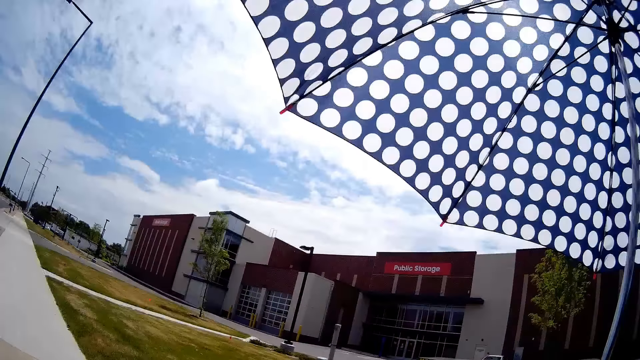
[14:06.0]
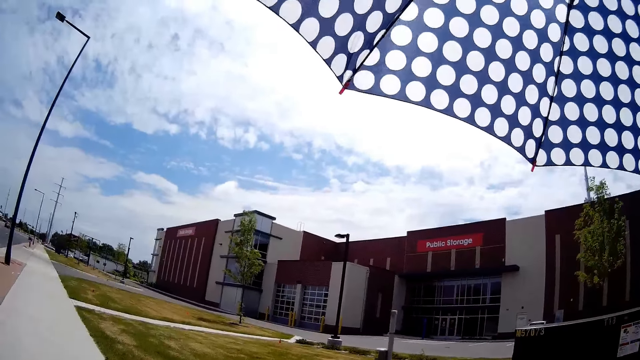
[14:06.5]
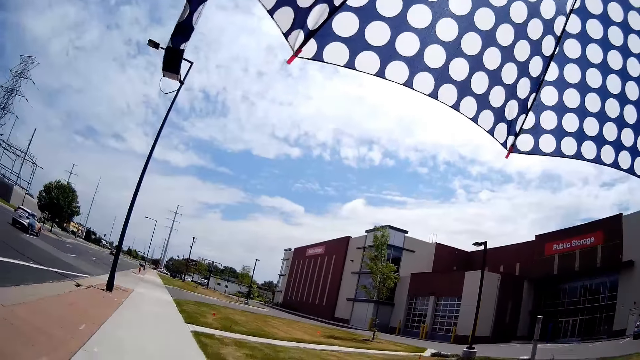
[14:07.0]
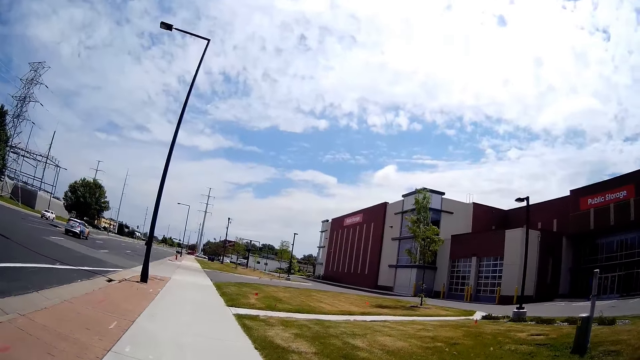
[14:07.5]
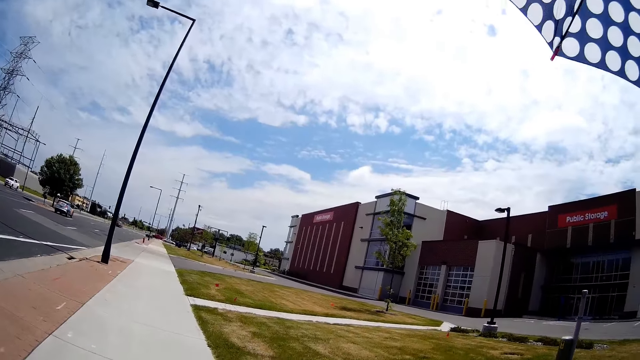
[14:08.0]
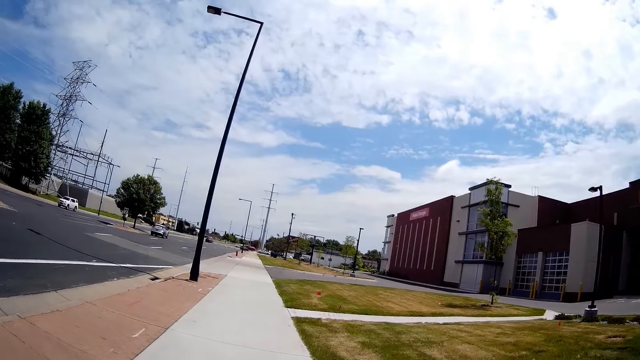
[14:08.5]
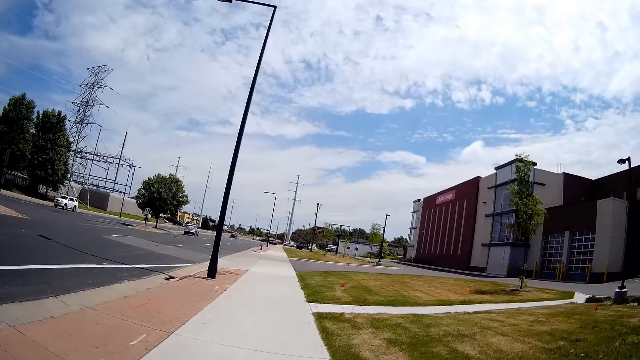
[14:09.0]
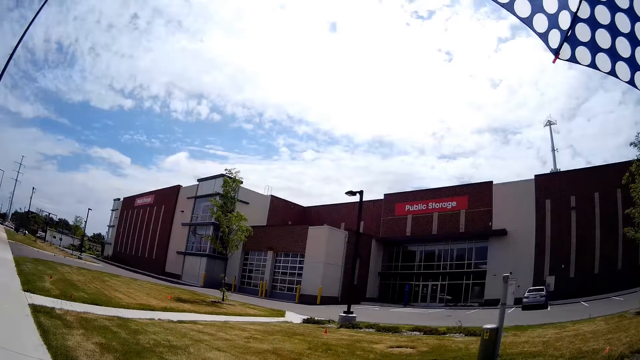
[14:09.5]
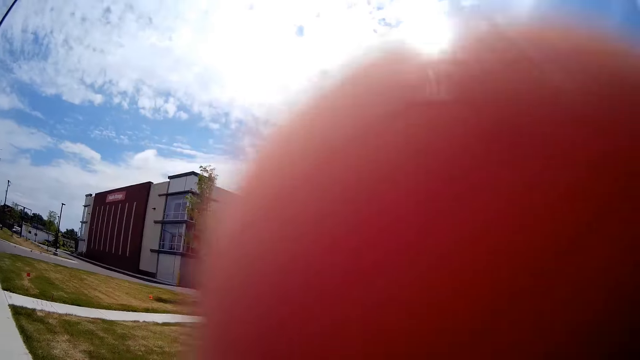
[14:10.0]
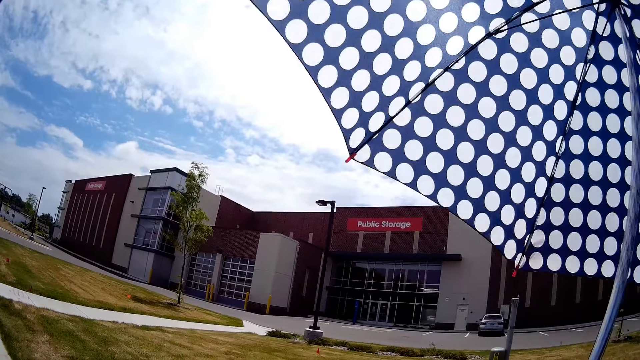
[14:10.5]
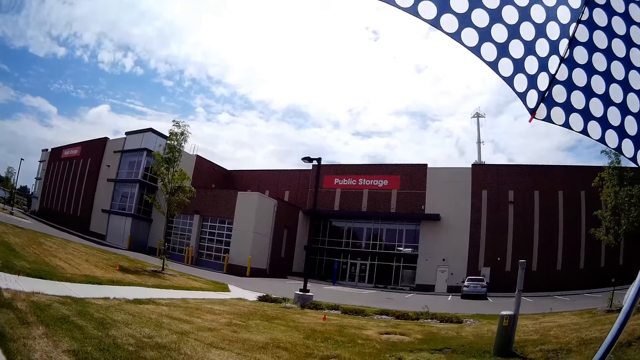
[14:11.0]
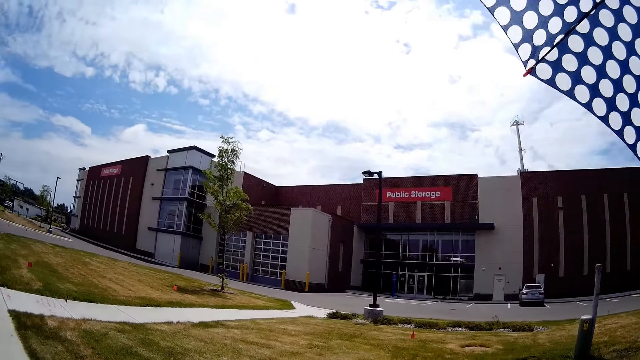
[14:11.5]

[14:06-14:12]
The camera wearer talks to someone.

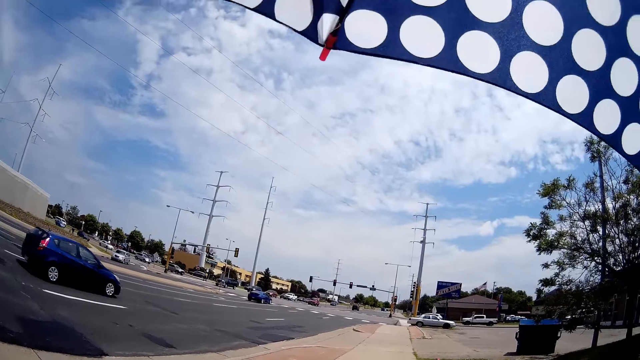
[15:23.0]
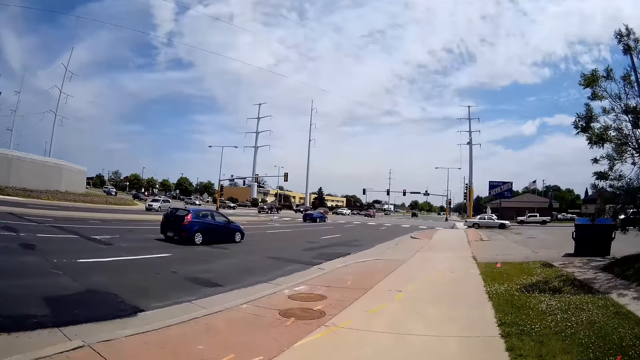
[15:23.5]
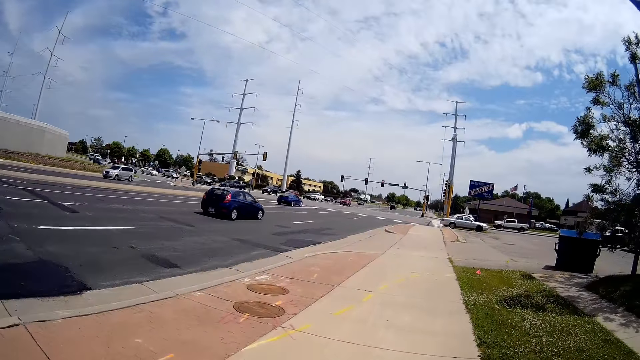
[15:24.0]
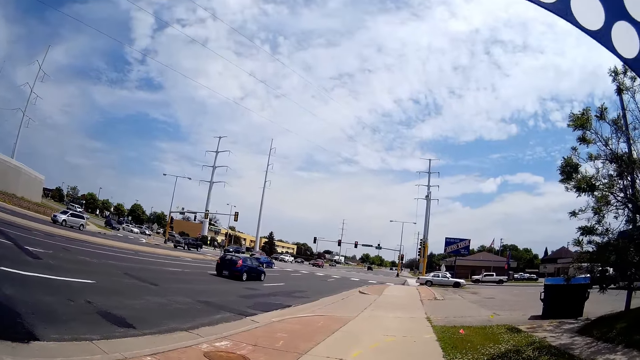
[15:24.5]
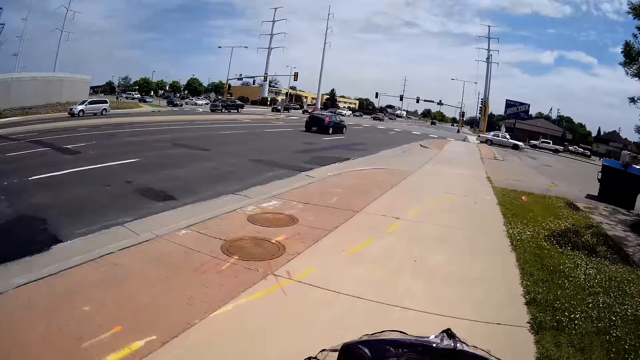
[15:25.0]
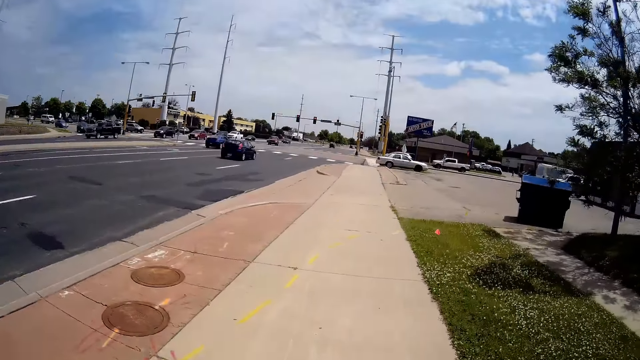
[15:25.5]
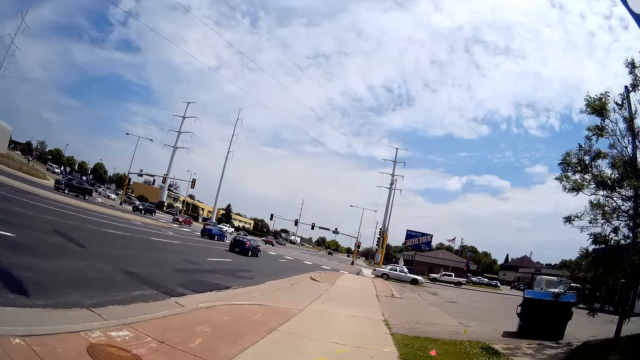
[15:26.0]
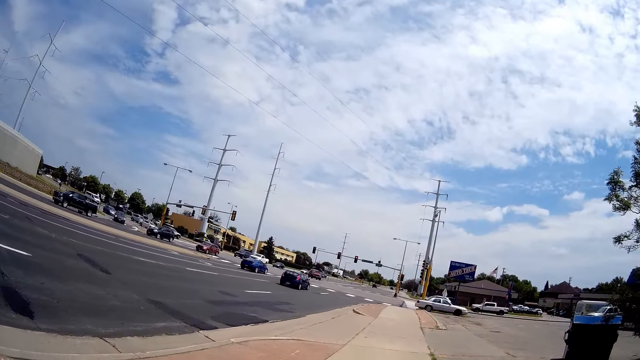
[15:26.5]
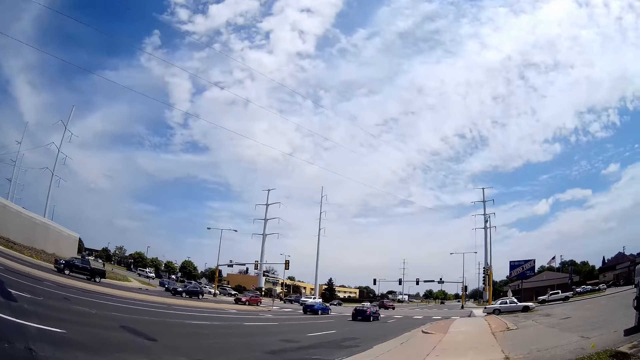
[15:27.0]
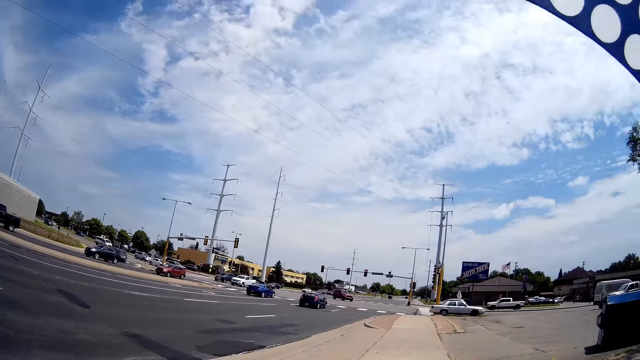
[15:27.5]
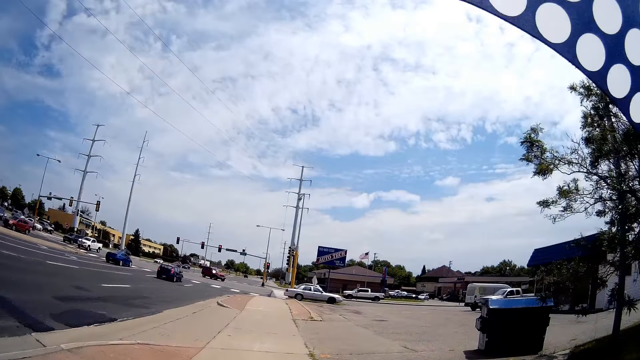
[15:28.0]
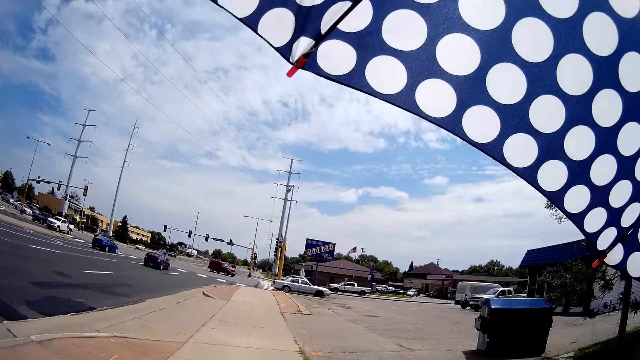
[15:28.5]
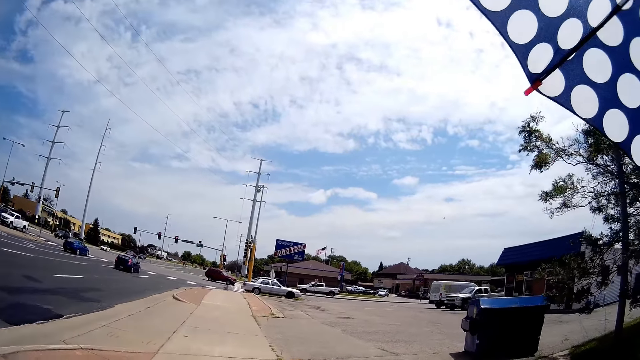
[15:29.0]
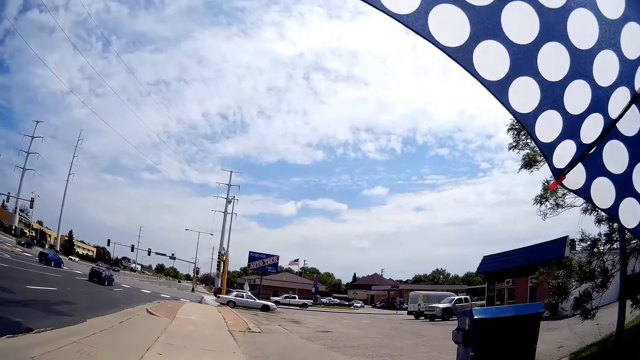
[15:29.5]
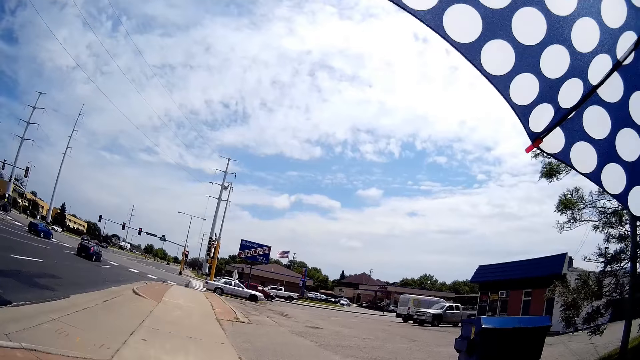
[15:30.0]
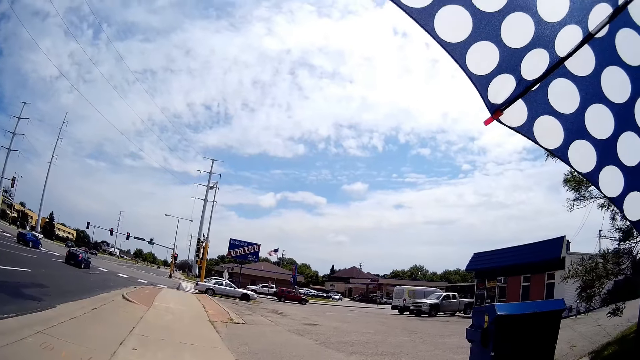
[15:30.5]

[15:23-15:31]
The camera wearer interacts with the child.

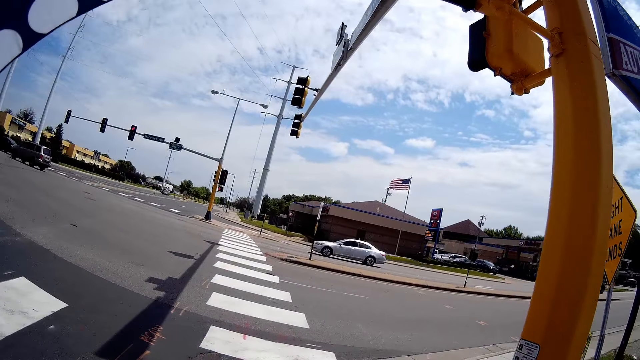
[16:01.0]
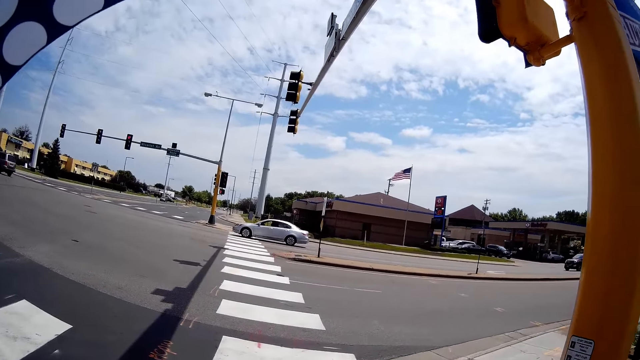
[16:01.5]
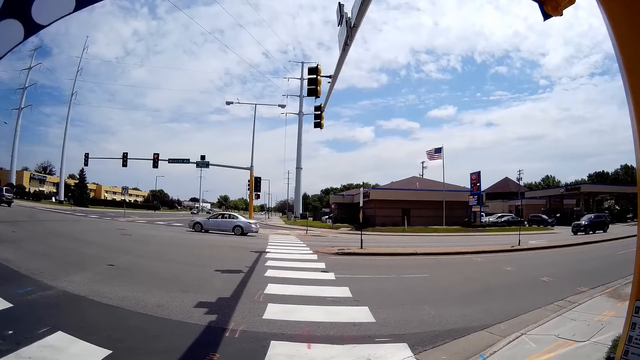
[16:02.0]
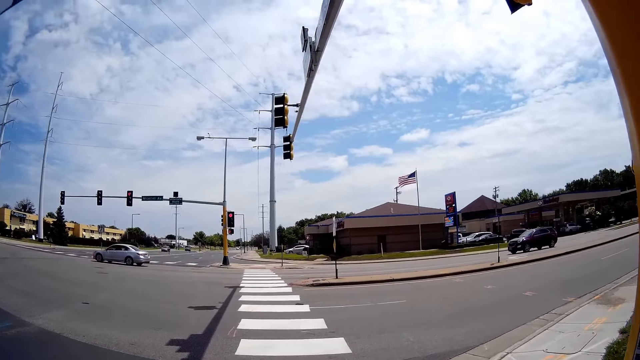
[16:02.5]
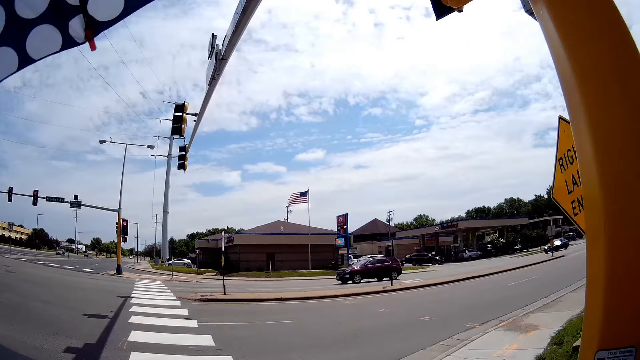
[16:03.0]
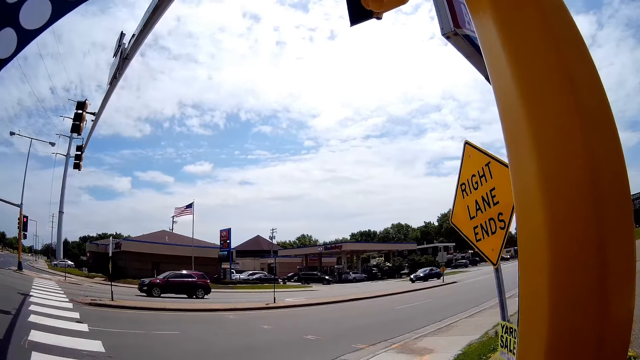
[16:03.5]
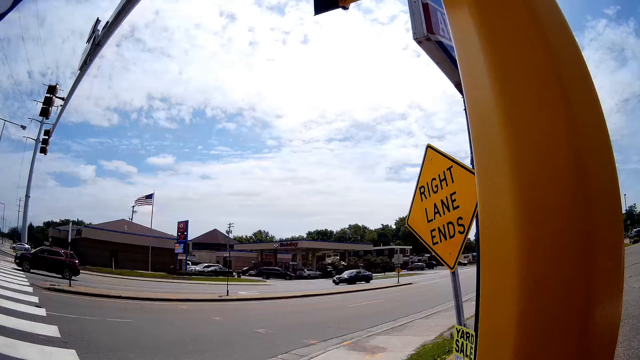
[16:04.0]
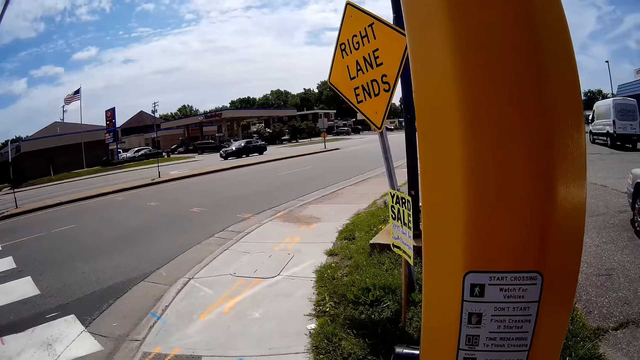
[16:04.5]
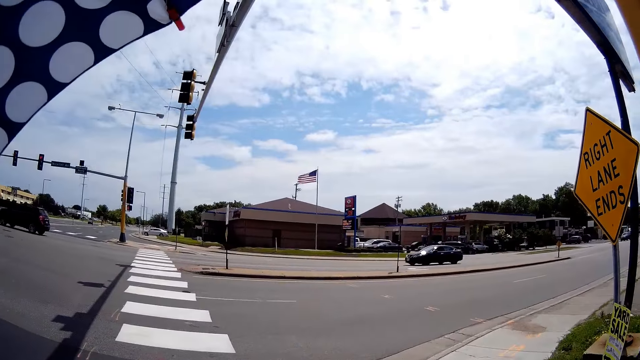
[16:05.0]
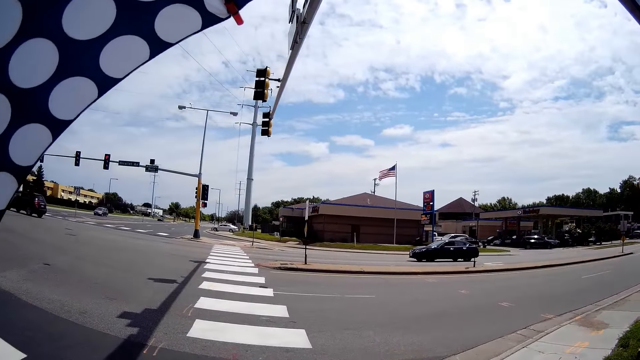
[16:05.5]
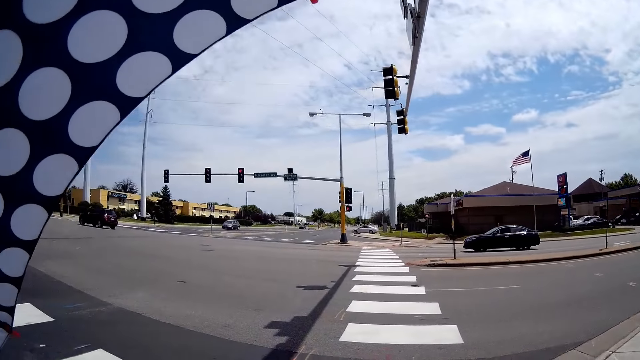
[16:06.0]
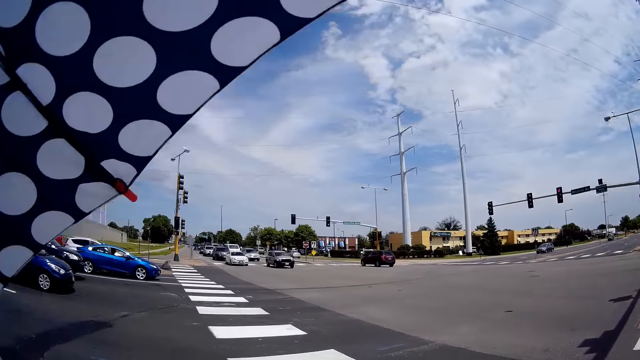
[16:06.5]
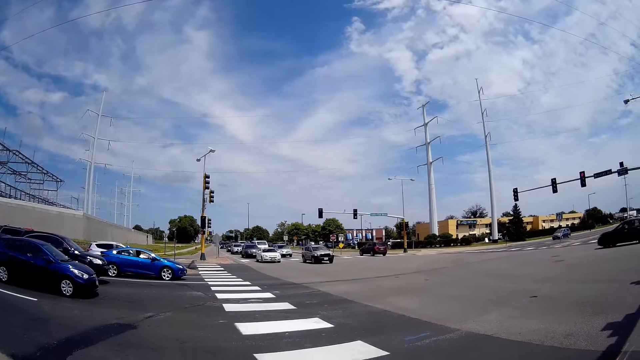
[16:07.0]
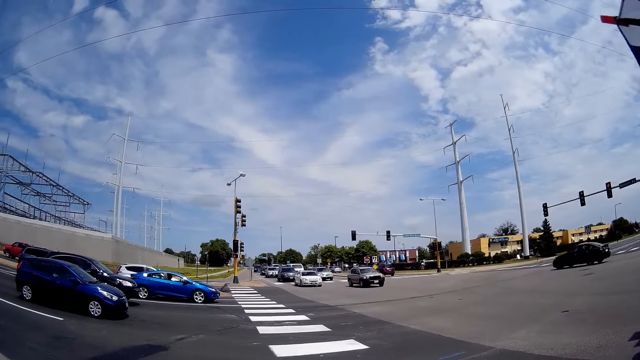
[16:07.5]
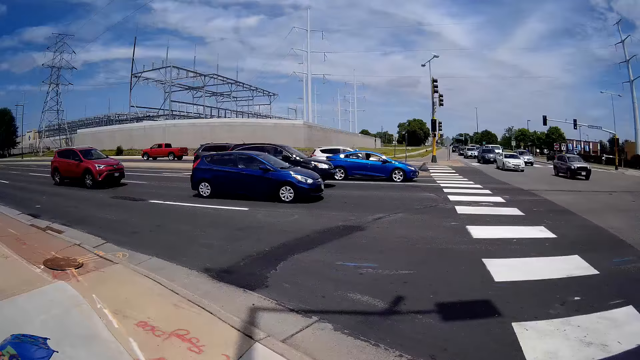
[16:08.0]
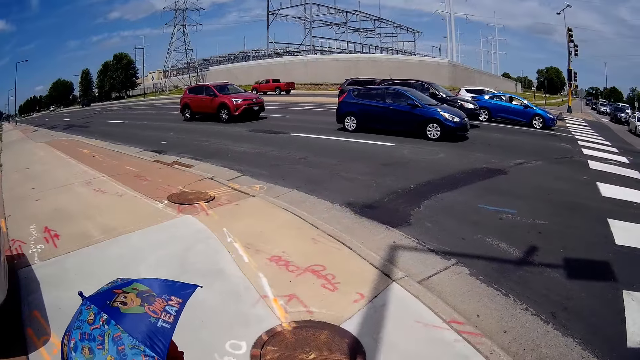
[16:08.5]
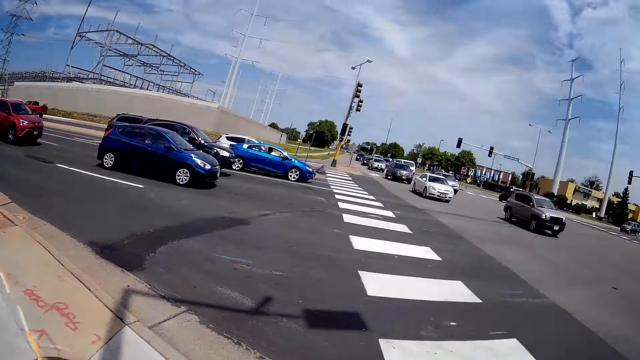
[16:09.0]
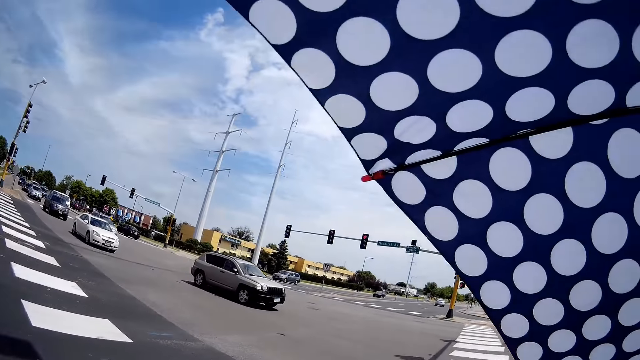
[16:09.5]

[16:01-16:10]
The camera wearer stops with the child to cross the road. They look around for incoming vehicles.
